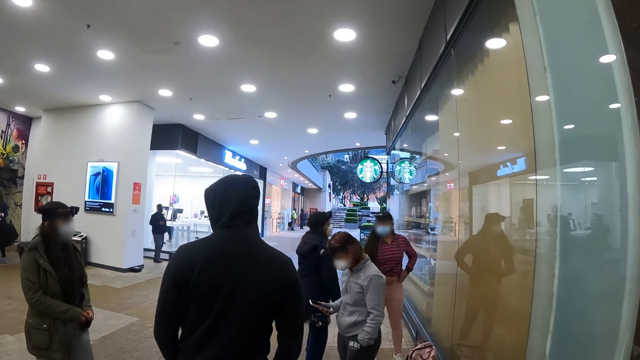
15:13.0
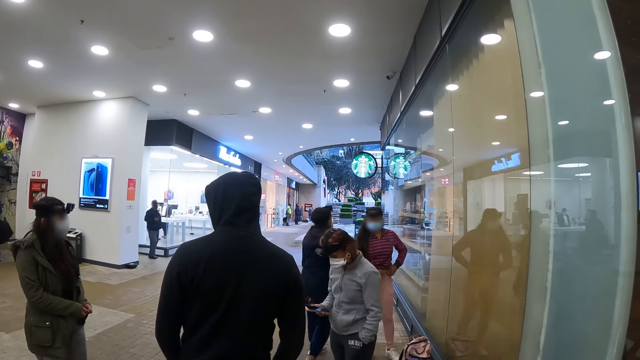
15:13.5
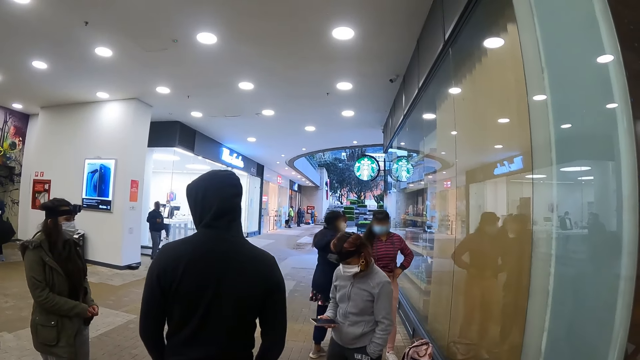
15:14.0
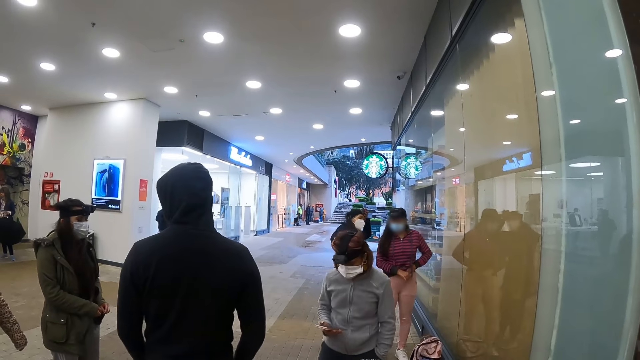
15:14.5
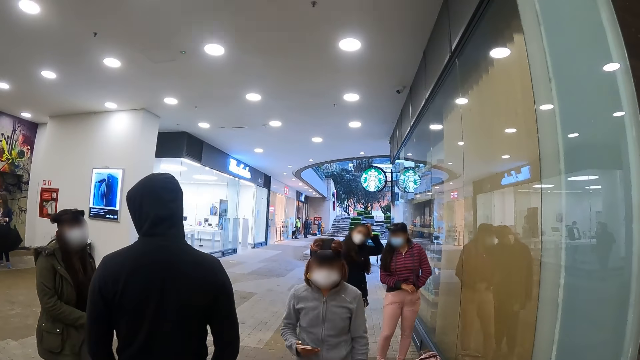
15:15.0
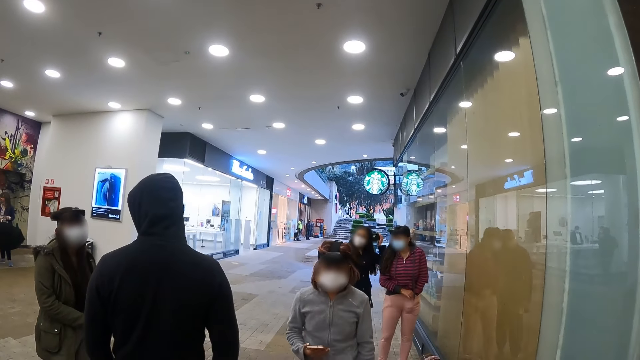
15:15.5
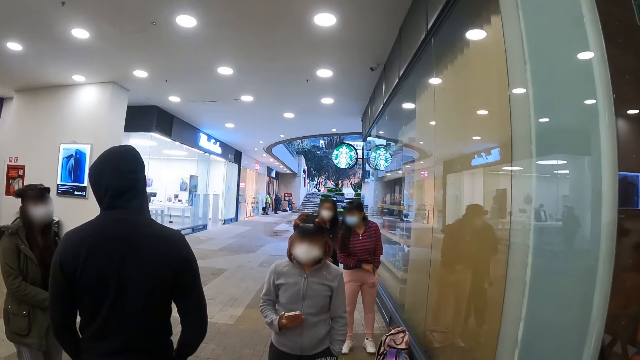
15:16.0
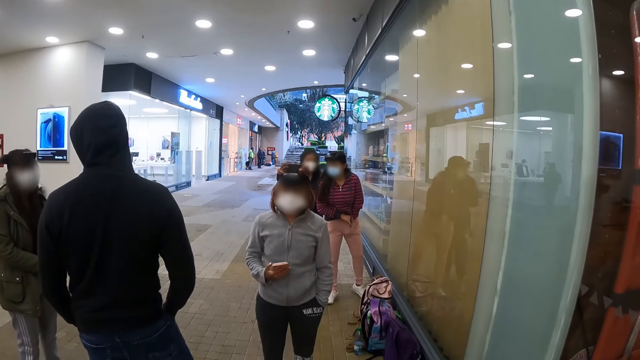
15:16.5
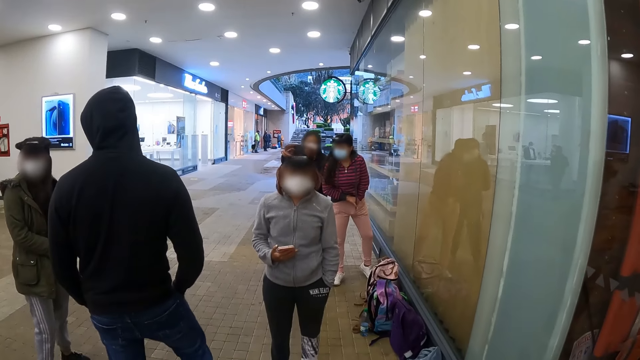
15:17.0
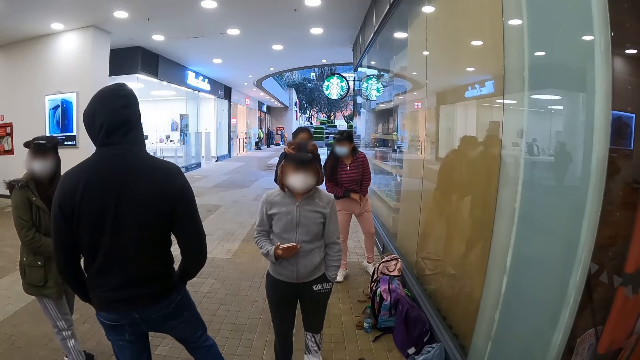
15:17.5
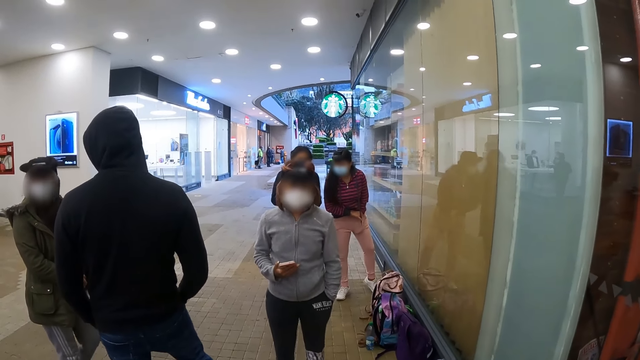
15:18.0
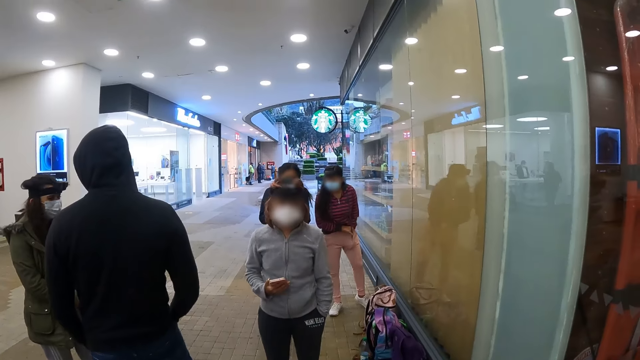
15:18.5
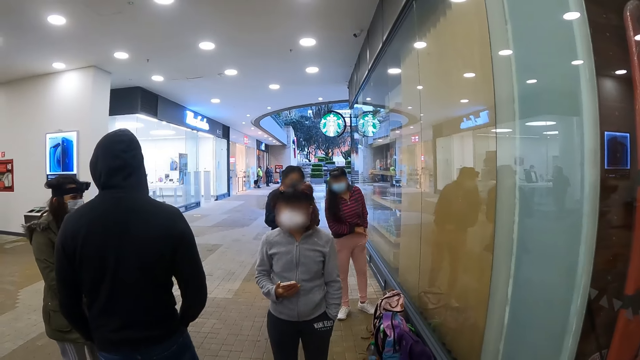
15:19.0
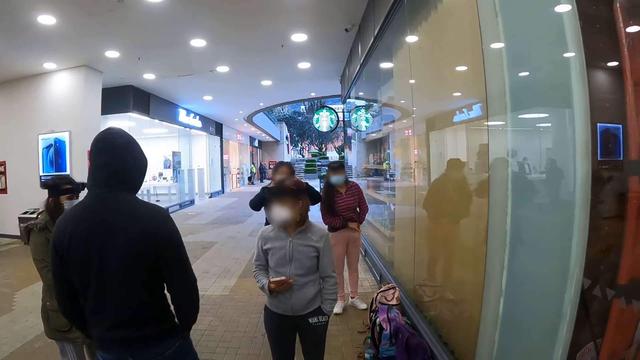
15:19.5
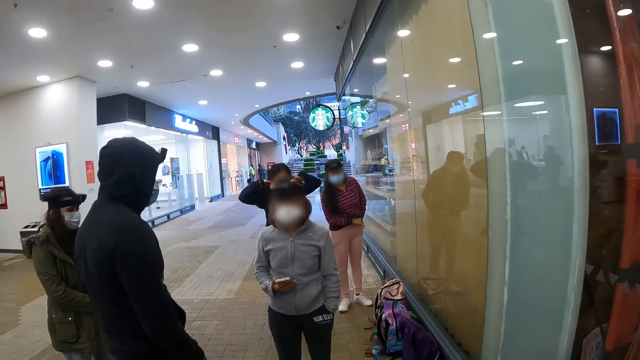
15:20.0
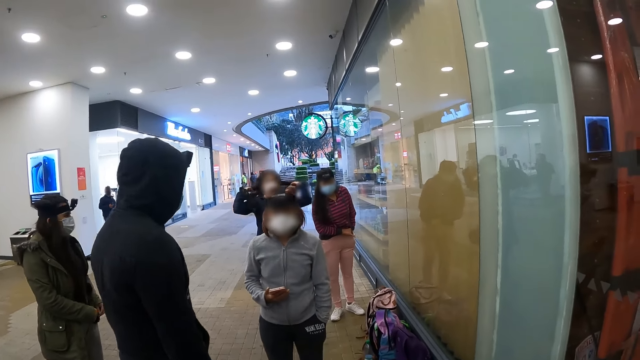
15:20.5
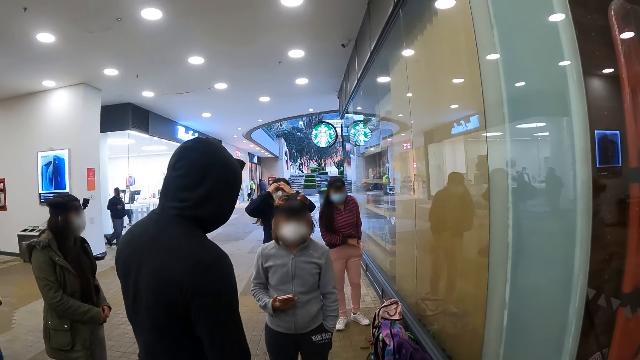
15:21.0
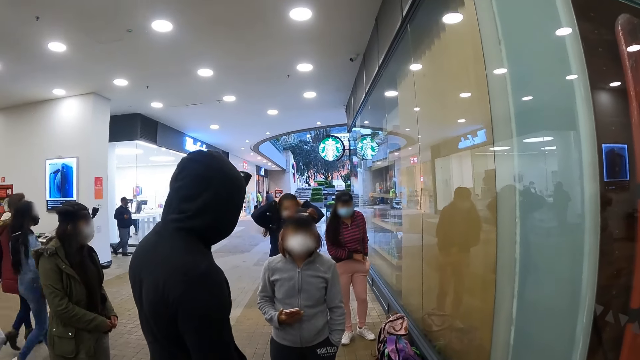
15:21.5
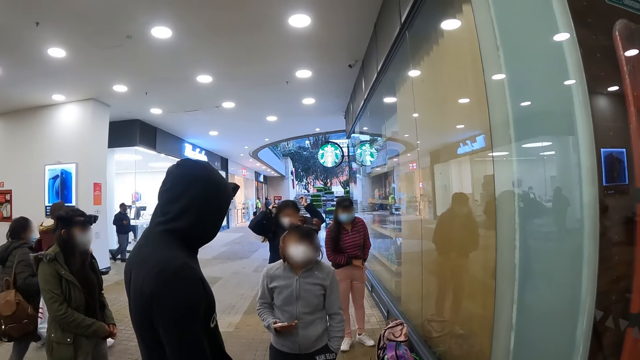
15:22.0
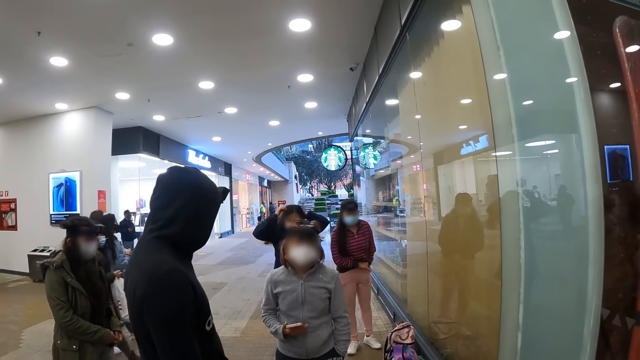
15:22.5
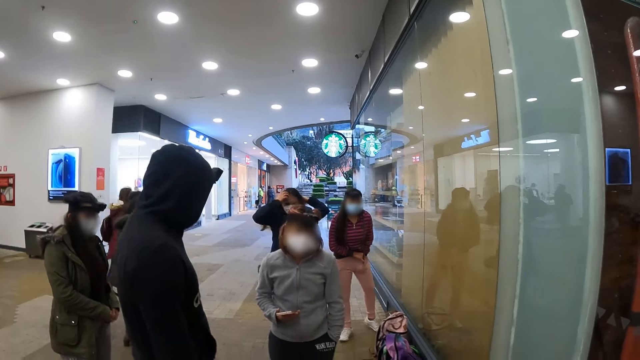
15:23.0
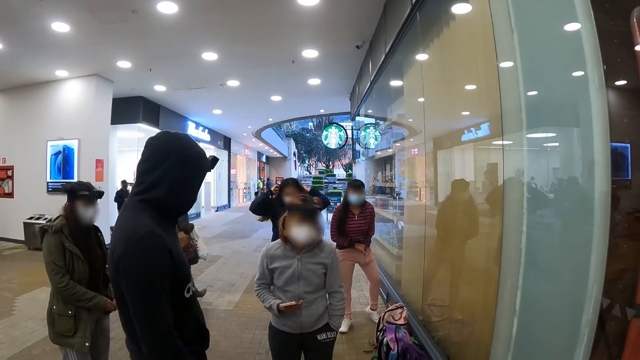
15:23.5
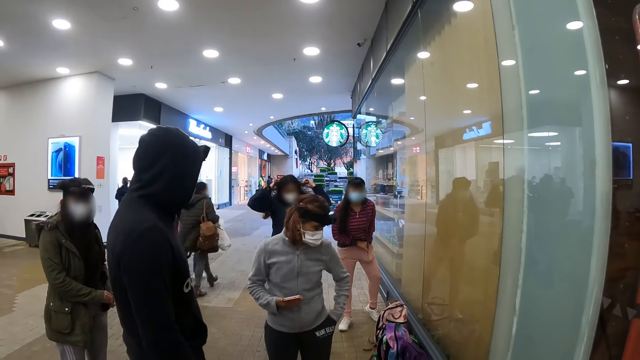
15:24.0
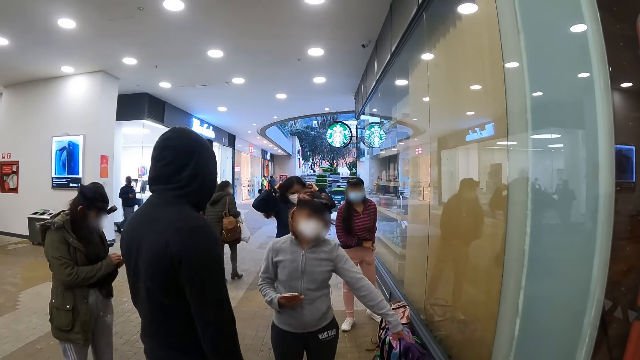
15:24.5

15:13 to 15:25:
A person walks across the hallway. The camera wearer looks at the person.

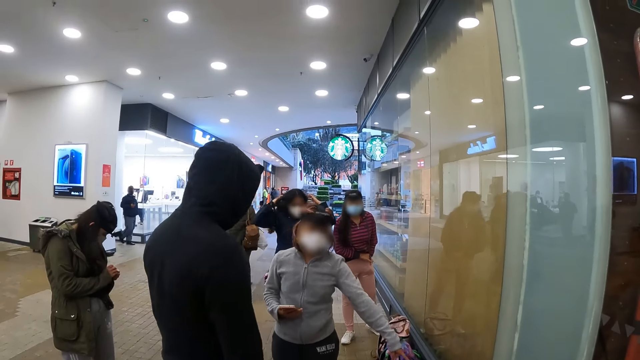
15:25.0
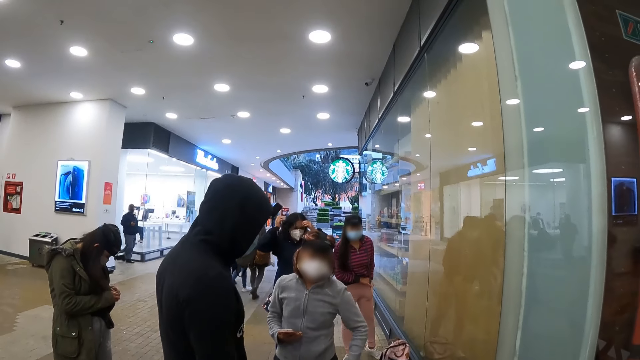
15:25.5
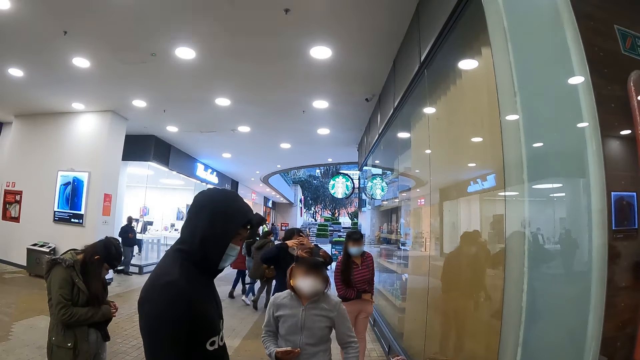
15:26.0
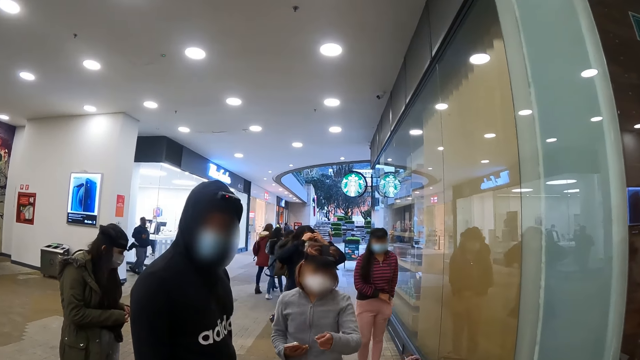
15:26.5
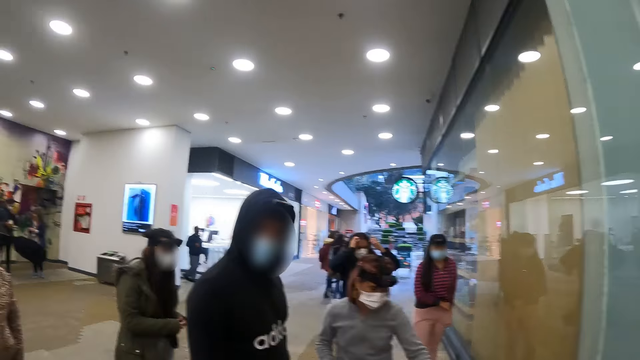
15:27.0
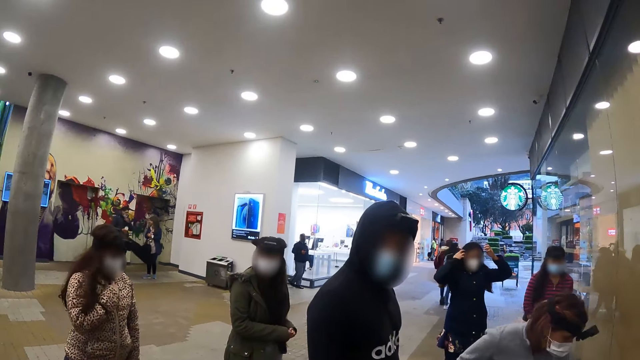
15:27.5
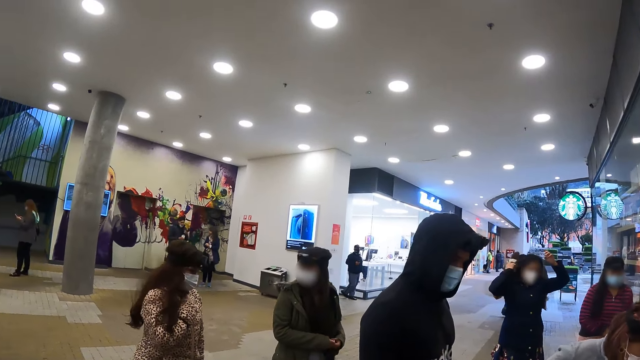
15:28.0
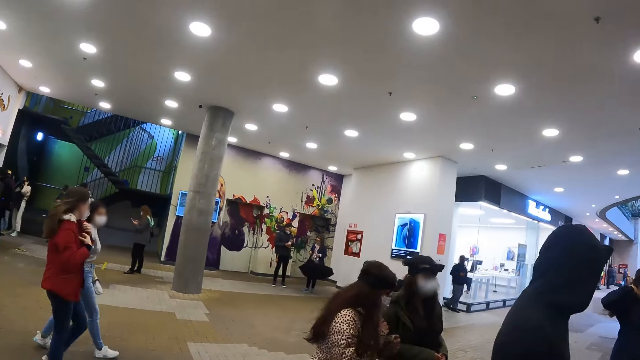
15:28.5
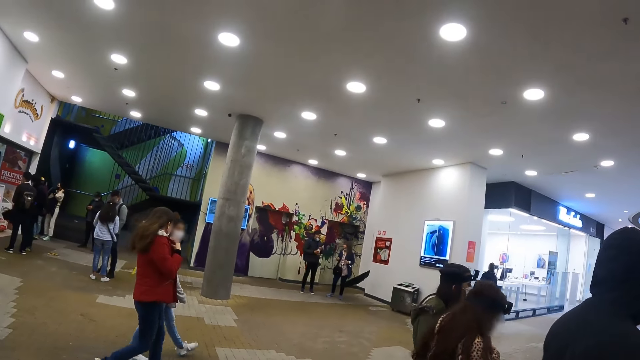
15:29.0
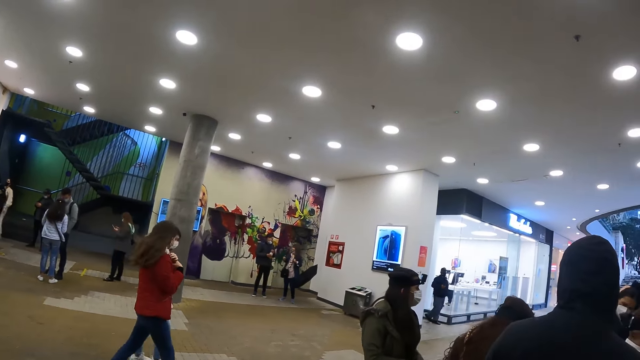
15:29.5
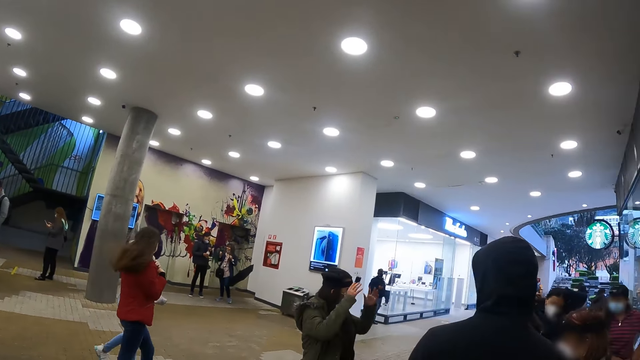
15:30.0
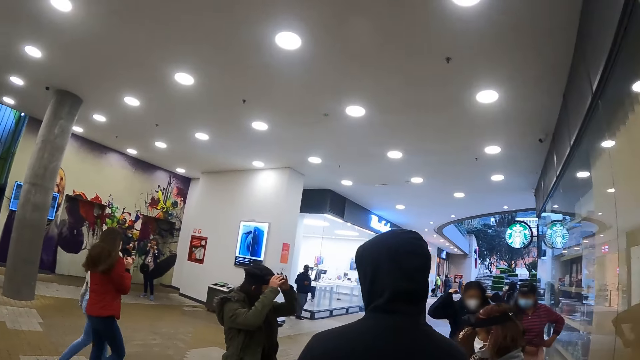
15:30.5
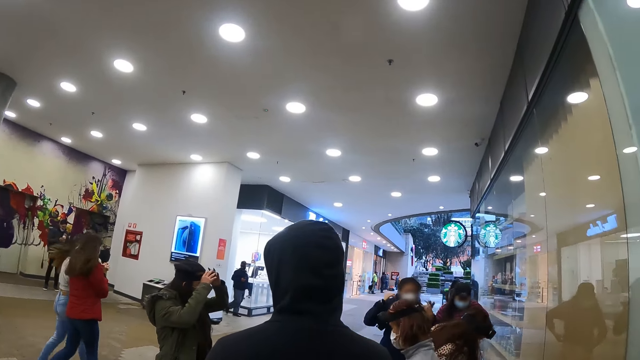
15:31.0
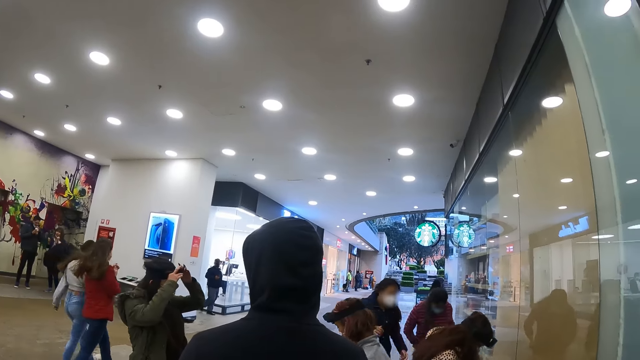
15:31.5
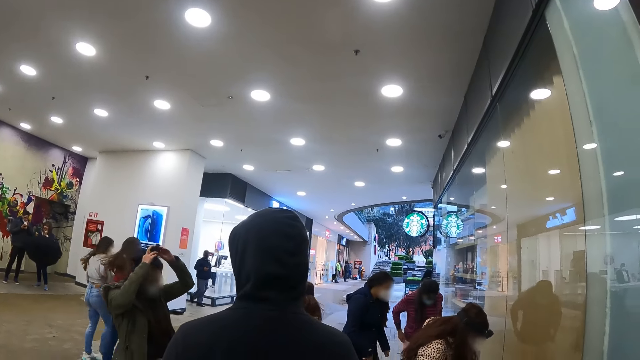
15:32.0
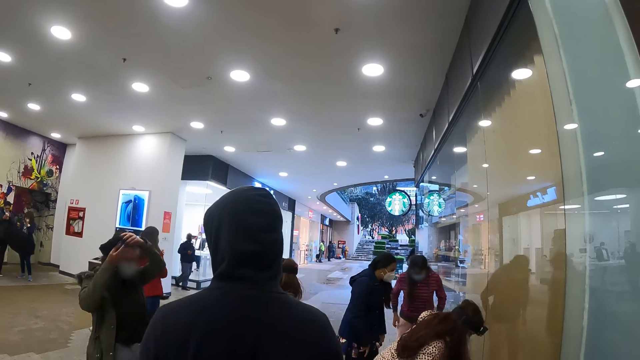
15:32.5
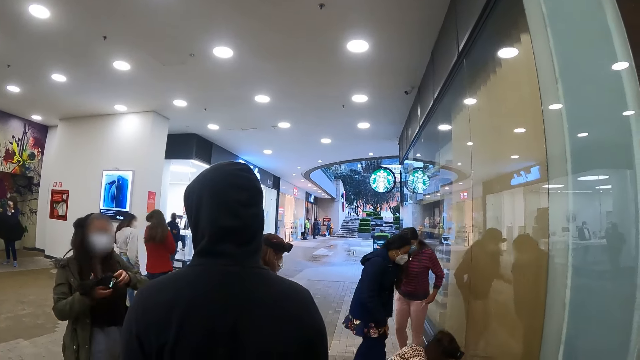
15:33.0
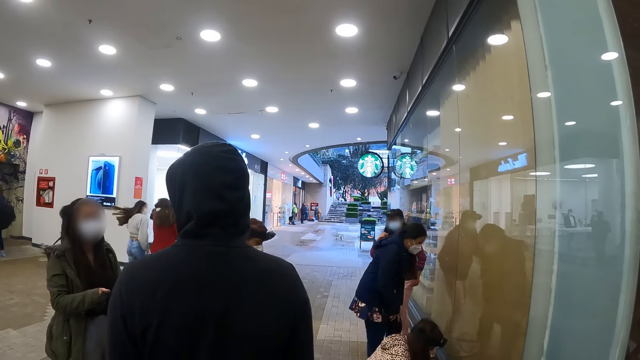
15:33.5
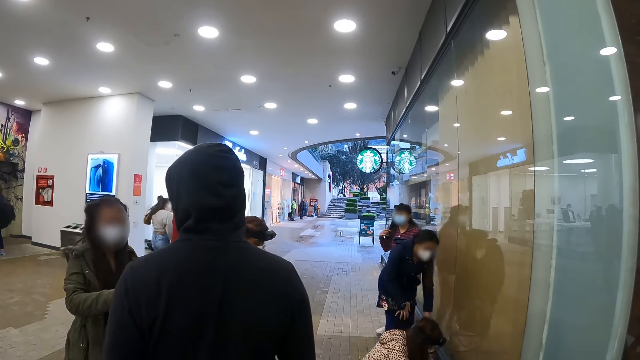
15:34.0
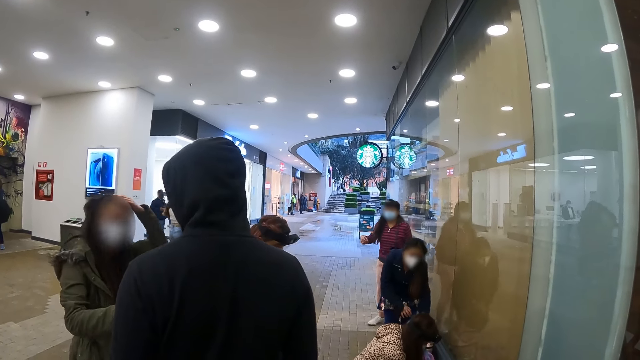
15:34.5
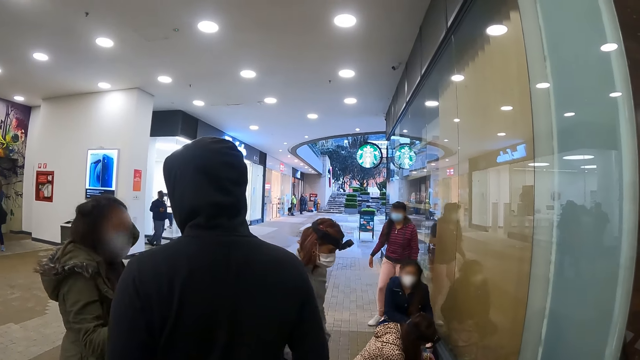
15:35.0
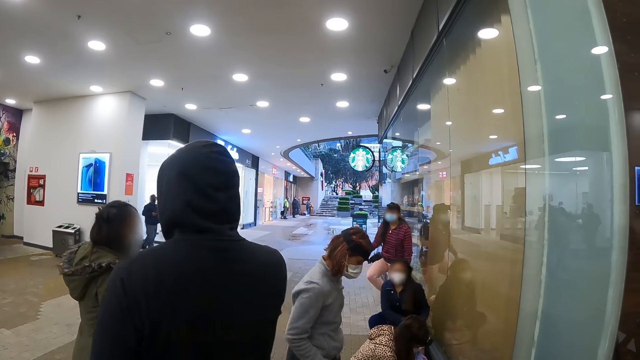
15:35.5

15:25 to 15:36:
The camera wearer interacts with a person. They look around. They look at the person.
